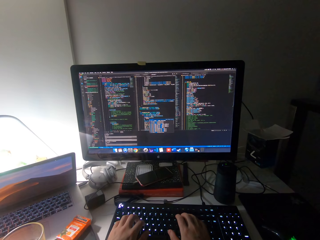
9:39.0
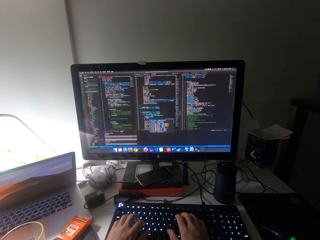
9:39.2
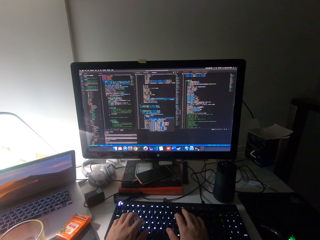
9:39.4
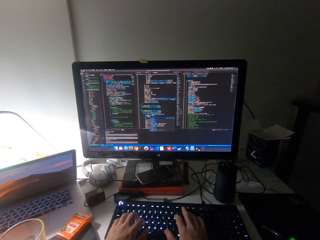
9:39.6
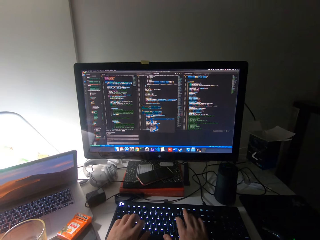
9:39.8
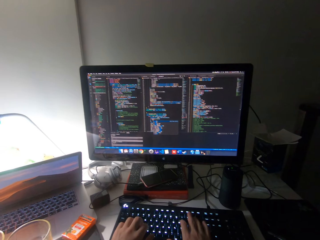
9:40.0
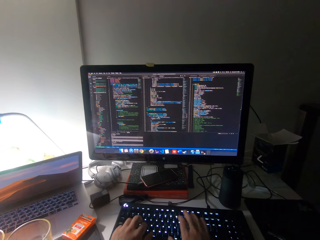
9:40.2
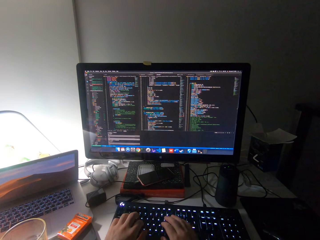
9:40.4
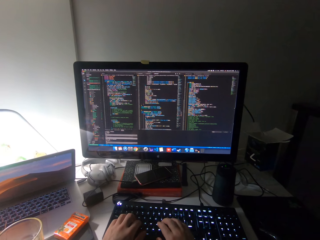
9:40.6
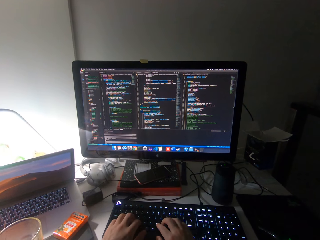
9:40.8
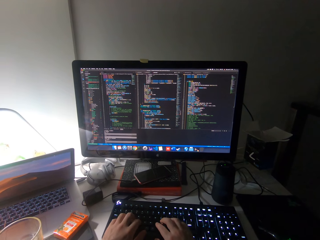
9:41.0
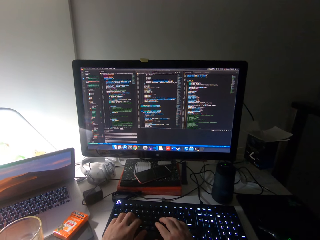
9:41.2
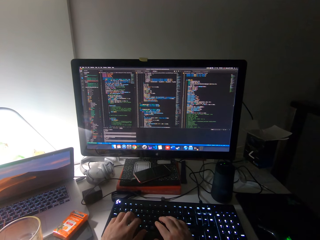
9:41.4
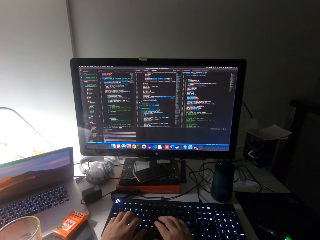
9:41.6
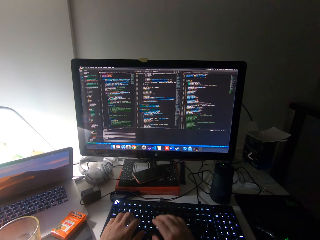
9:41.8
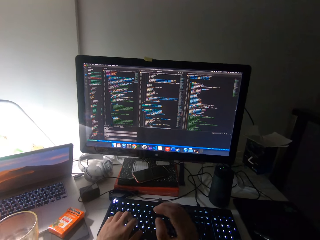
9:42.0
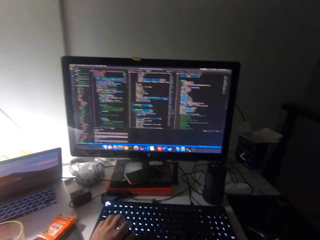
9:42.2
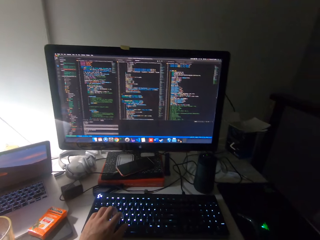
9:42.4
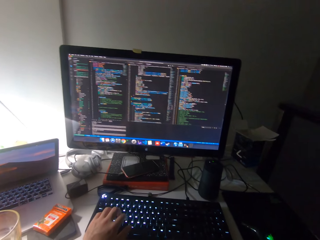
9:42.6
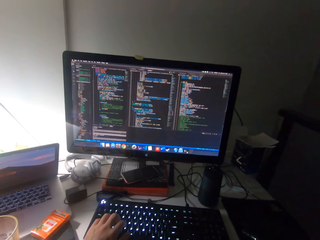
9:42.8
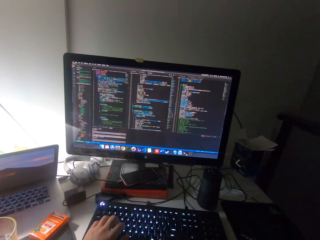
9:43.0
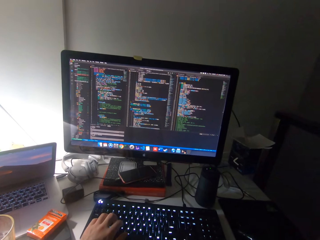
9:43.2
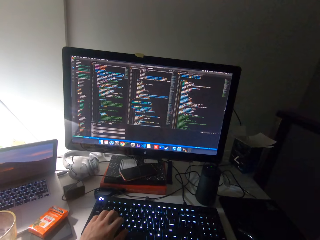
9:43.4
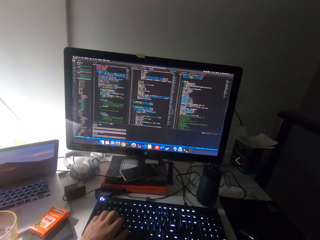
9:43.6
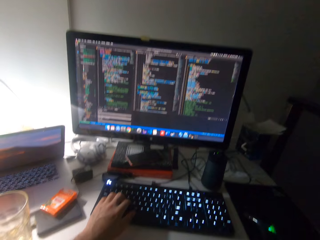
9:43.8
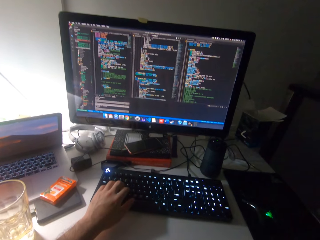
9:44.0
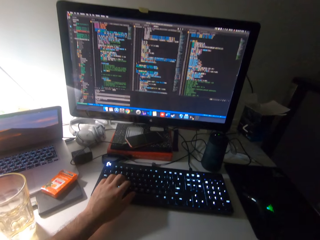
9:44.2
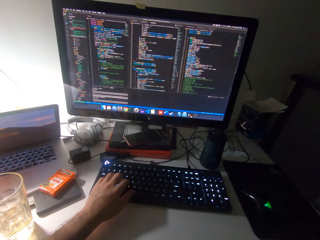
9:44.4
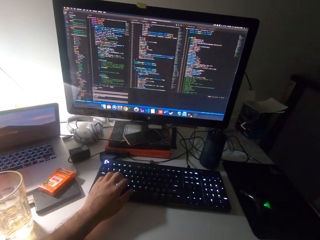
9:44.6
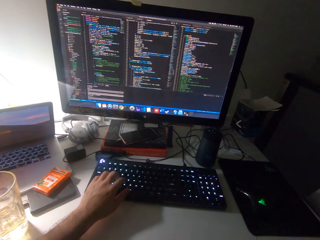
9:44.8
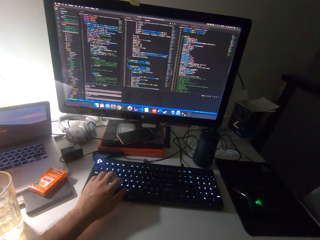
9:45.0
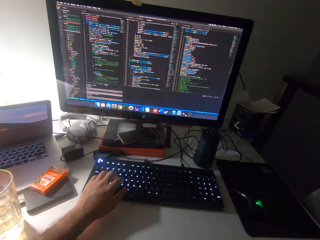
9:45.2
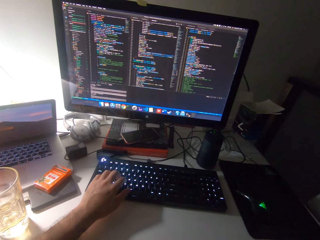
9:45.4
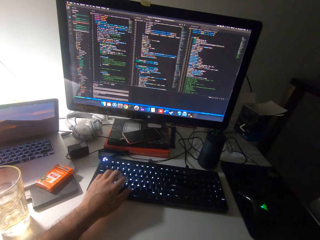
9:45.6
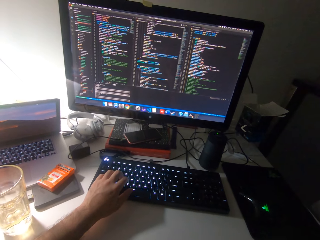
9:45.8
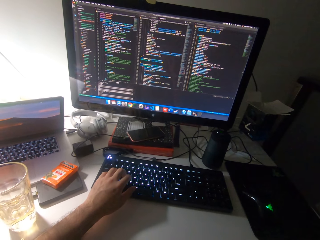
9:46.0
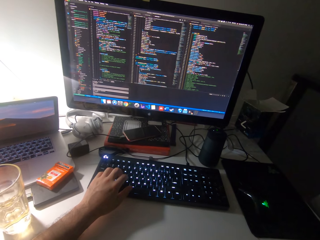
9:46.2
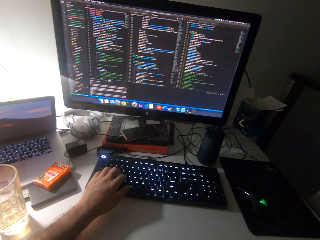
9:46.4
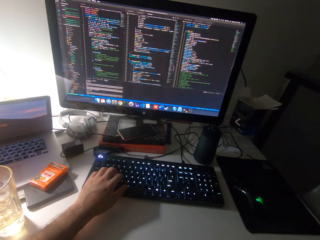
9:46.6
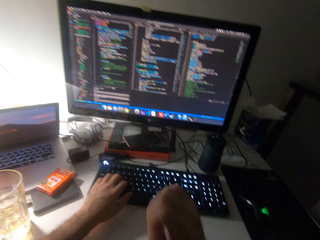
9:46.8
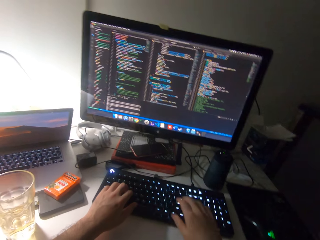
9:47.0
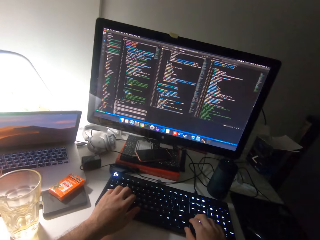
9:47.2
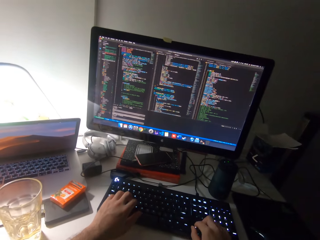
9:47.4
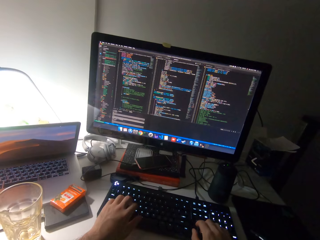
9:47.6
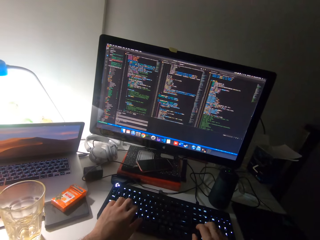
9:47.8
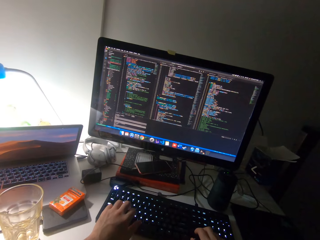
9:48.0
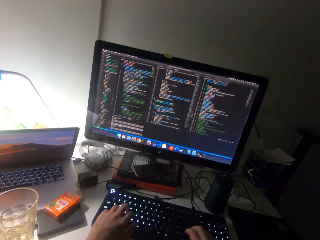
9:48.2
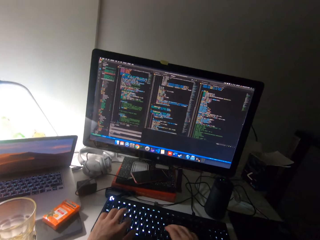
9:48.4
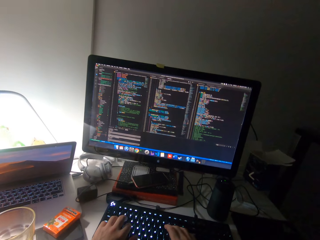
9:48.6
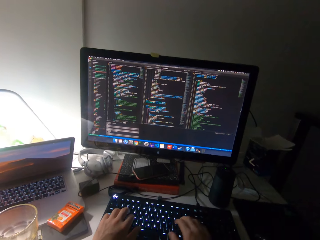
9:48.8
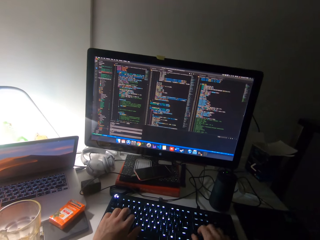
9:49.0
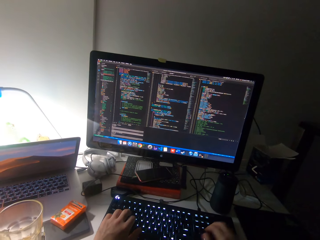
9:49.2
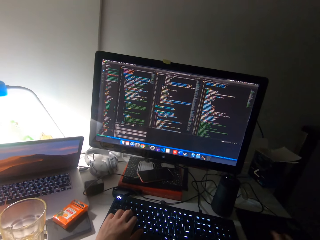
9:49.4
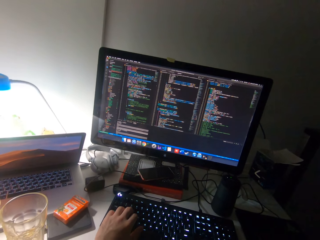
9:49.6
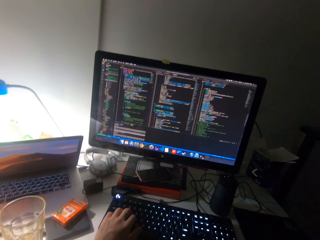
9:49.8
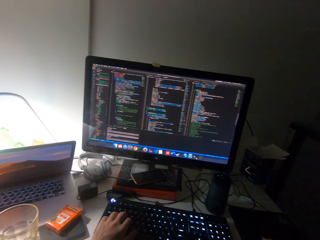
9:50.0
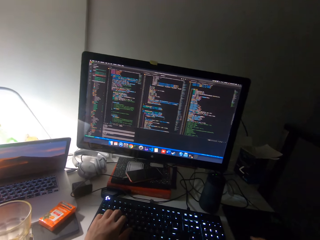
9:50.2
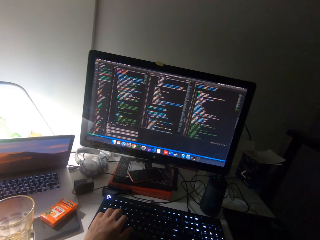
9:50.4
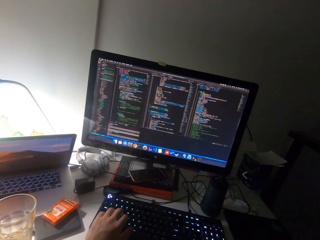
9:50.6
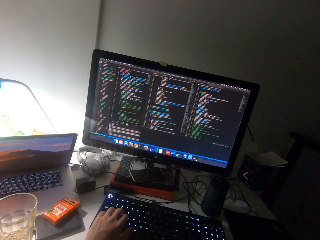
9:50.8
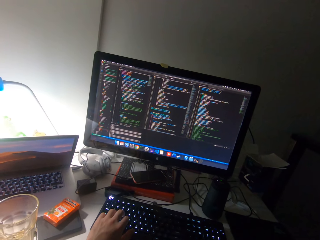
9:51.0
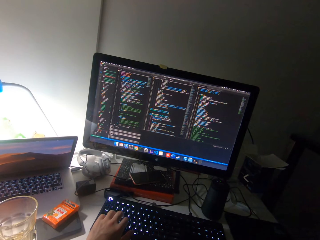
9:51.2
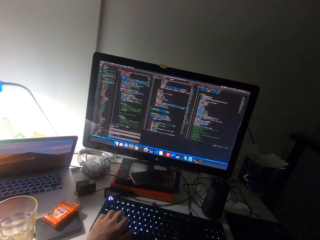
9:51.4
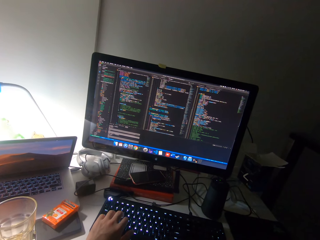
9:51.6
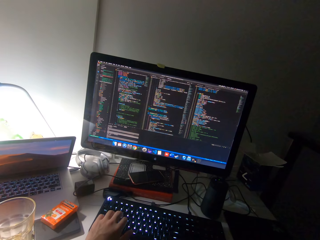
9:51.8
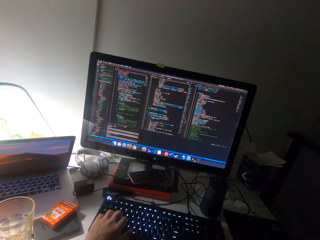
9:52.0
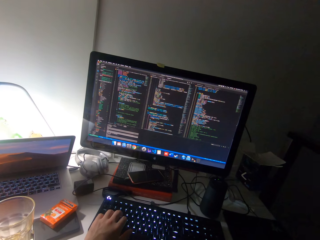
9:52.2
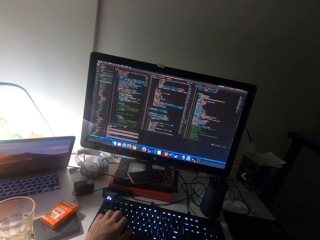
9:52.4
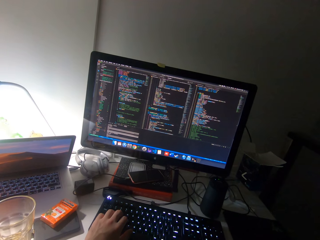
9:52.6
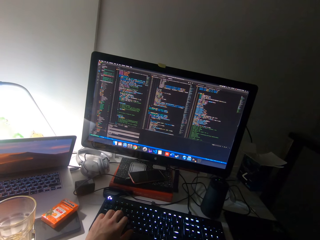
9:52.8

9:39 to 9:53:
The camera wearer watches the monitor. They look around. They type on the keyboard of the computer with both hands. They watch the monitor.

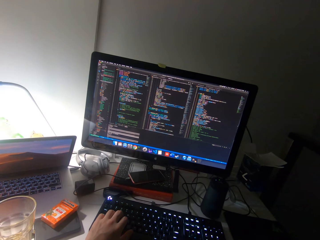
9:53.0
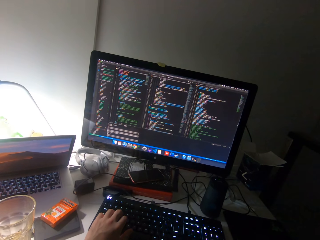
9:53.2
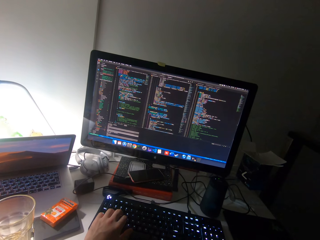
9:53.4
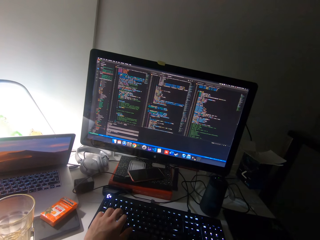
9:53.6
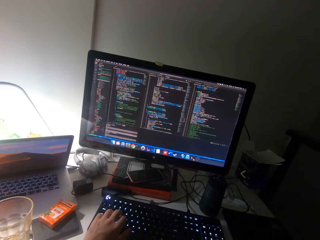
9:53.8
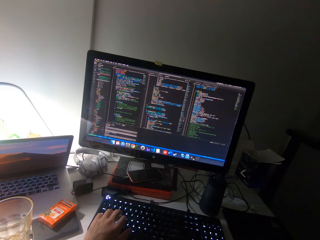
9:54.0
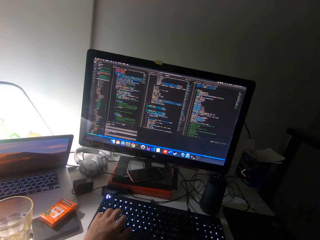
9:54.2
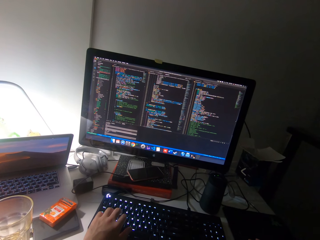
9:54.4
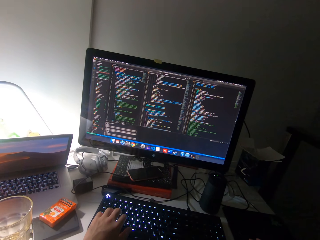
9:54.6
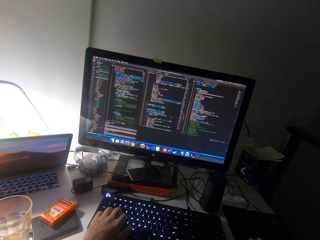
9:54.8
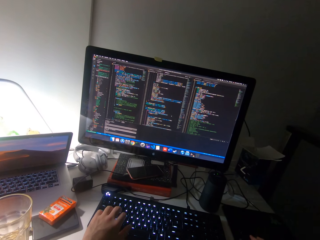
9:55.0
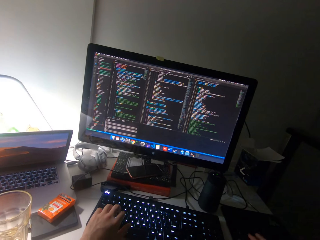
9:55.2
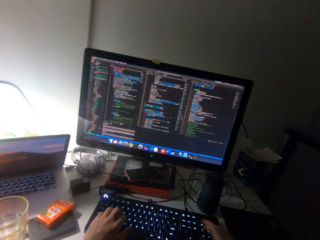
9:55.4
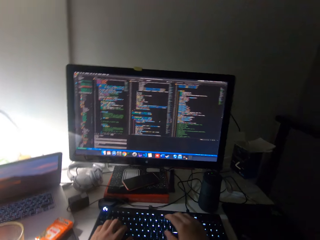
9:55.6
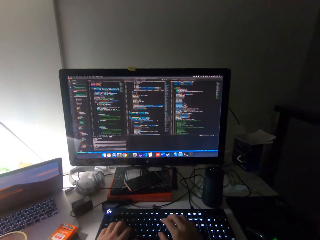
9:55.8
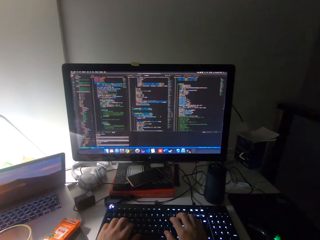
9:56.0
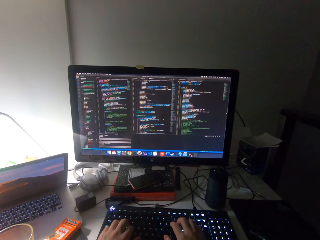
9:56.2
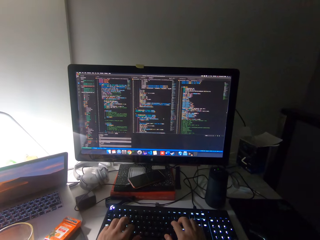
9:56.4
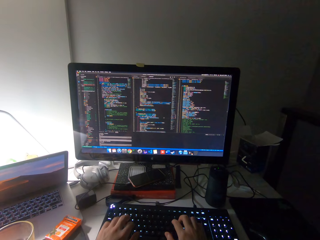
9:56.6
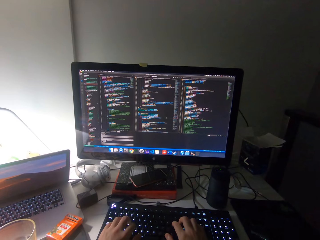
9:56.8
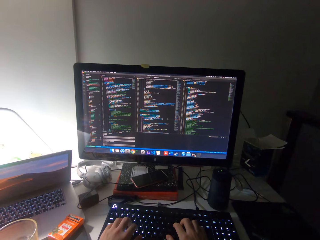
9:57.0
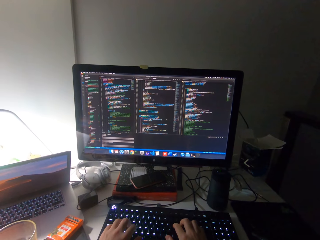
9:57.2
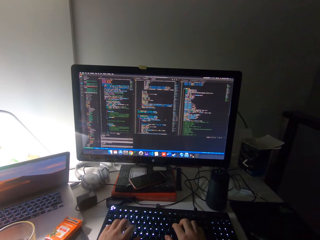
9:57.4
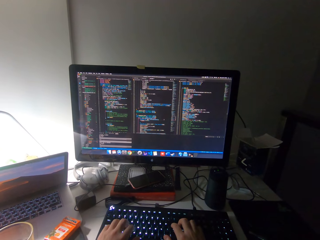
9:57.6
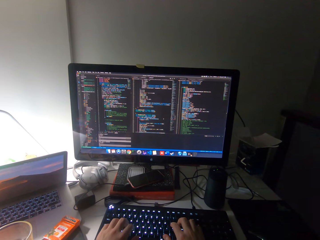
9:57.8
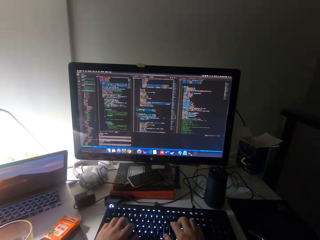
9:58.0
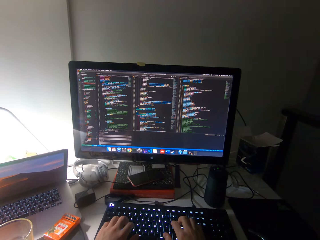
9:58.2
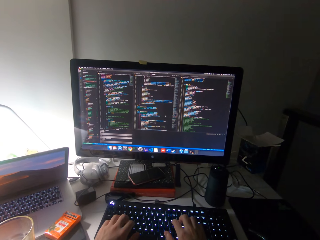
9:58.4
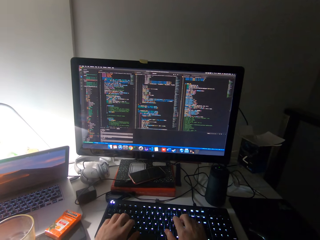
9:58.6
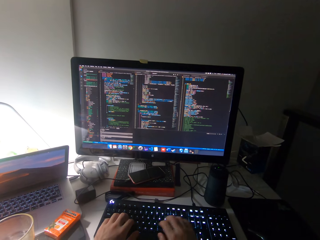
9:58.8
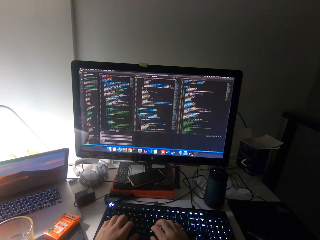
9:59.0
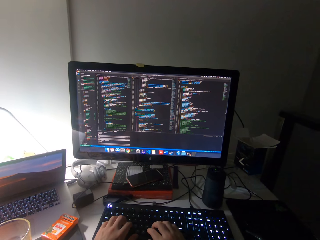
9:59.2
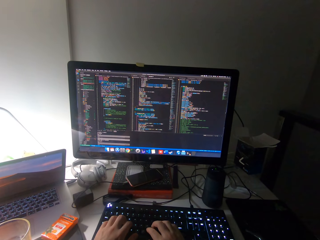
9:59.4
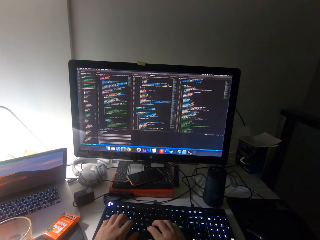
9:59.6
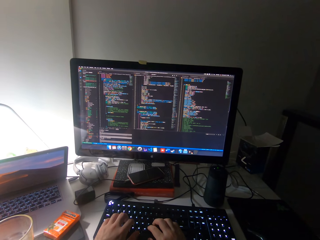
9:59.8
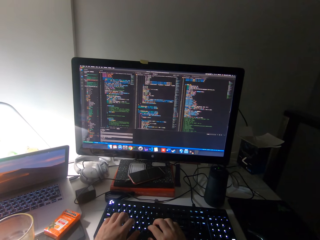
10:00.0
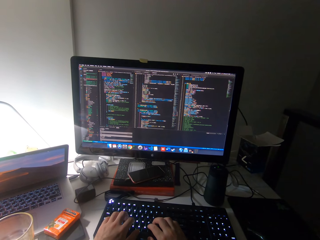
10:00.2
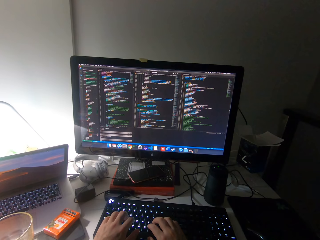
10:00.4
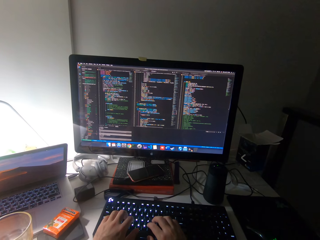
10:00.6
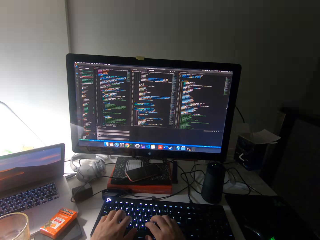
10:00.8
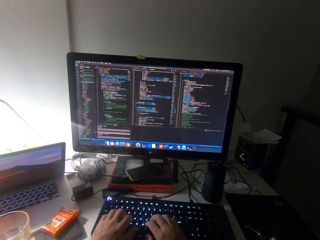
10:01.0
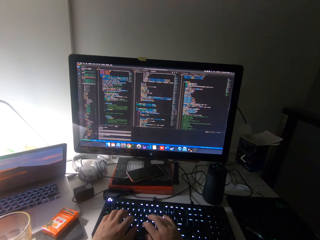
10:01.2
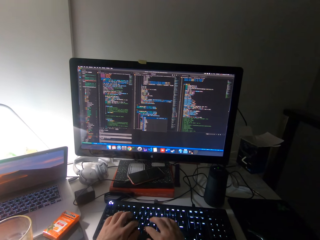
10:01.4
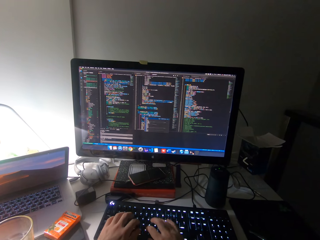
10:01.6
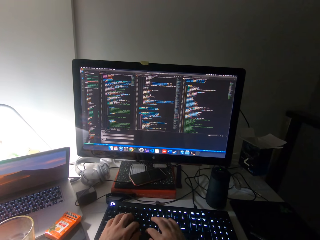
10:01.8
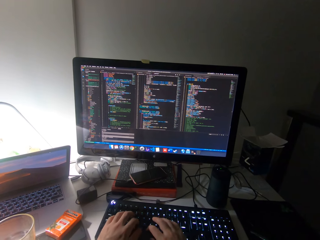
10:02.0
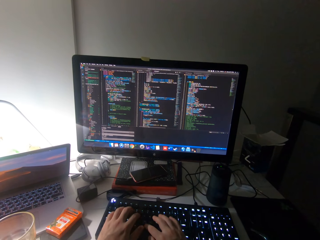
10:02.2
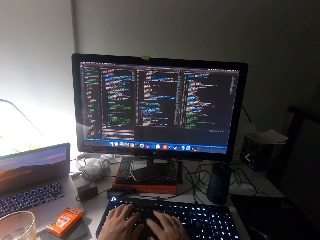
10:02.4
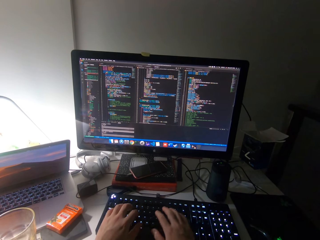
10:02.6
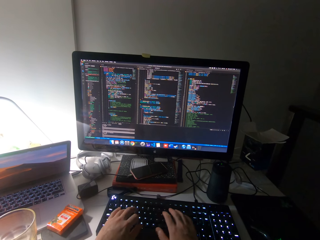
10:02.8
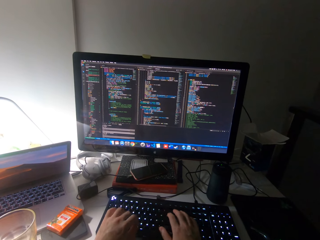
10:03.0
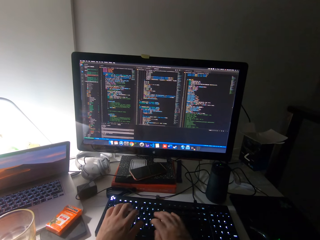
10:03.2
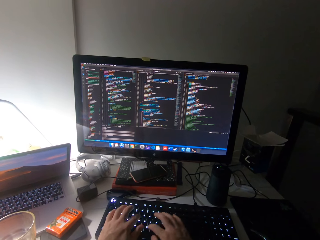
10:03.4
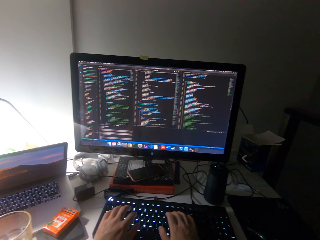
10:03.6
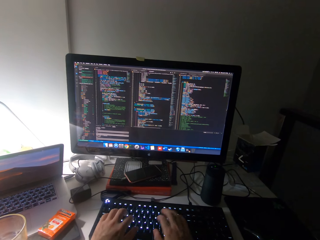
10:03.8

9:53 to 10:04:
The camera wearer holds the mouse. They type on the keyboard of the computer with both hands.
